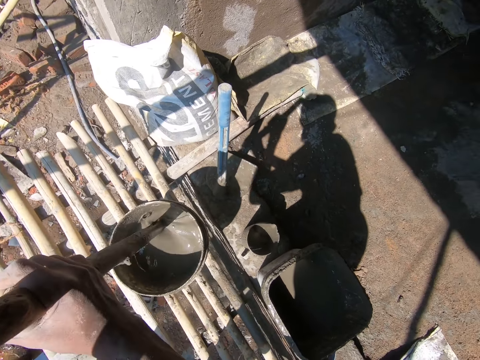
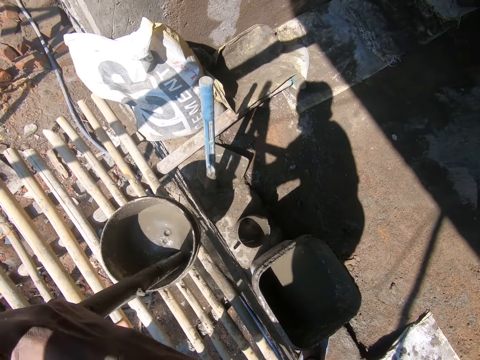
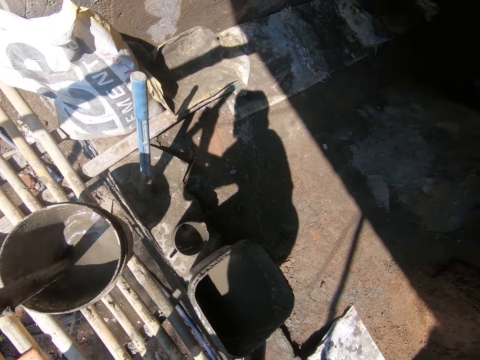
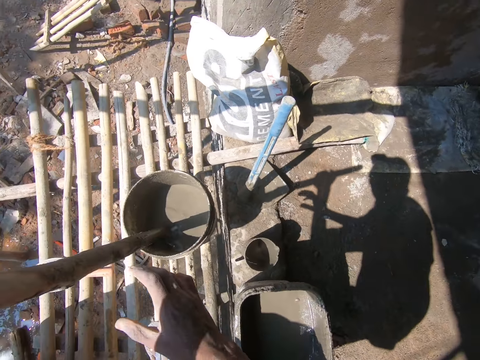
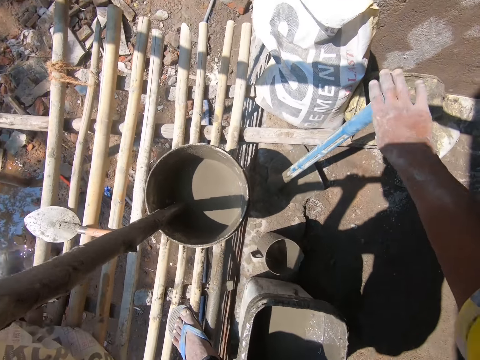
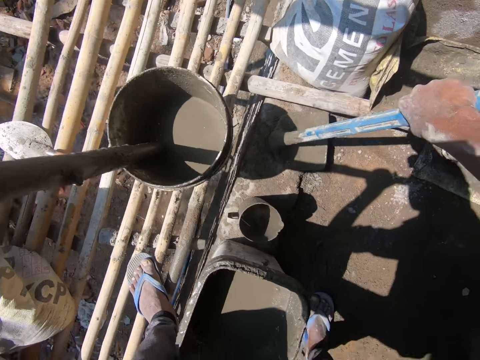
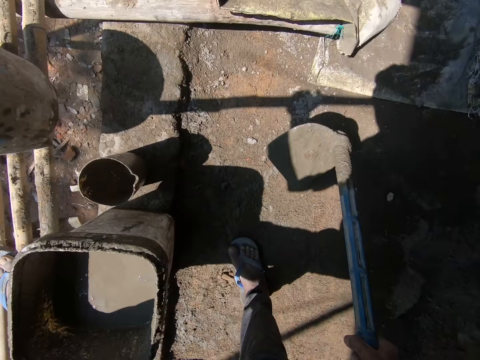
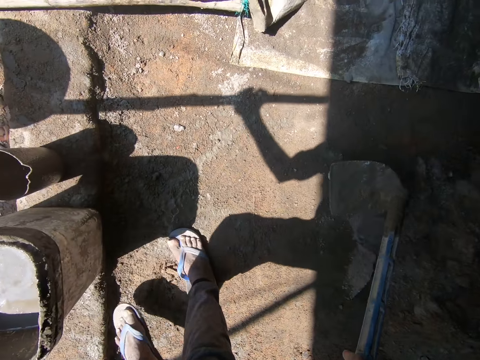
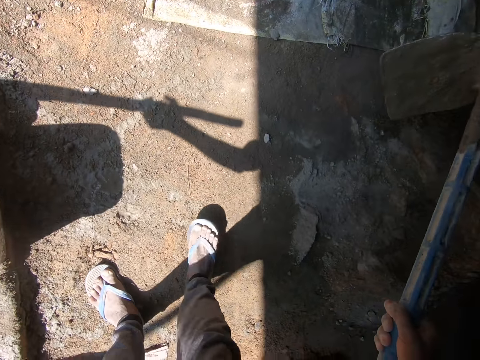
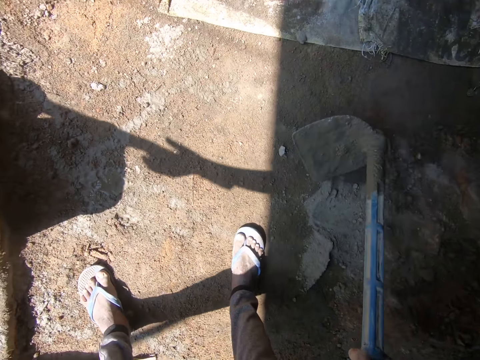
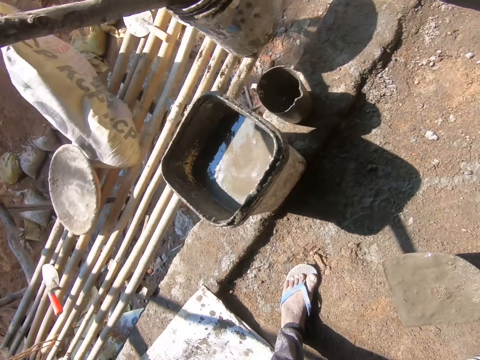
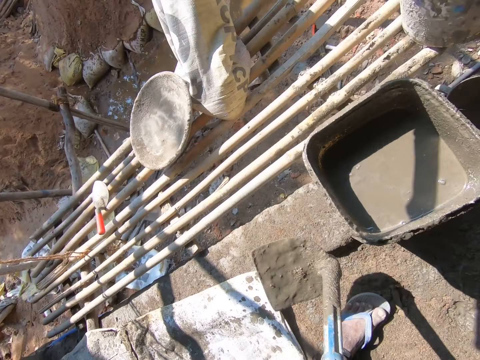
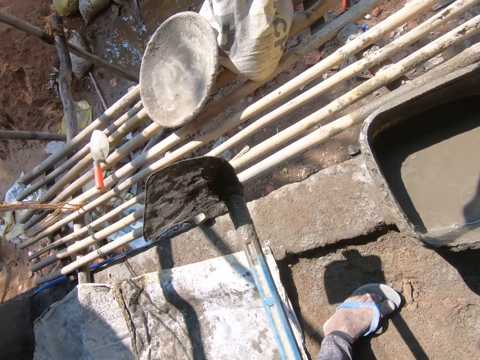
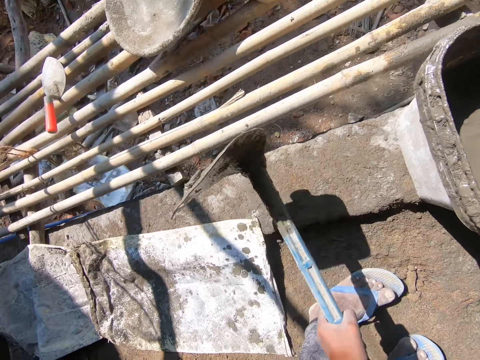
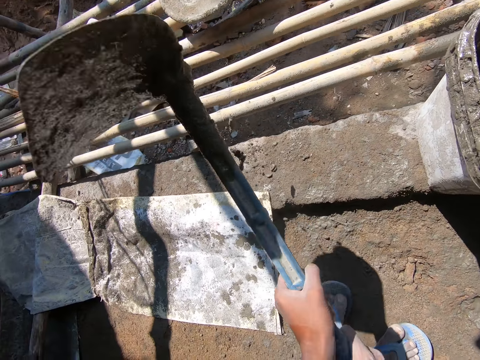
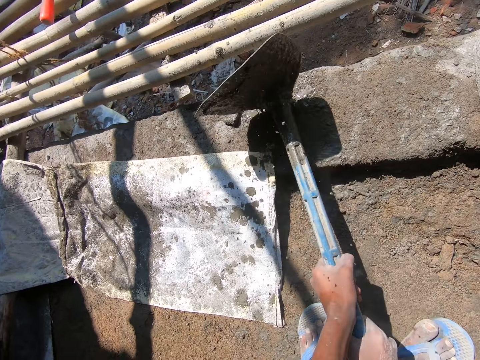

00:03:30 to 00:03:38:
The camera wearer takes a hoe. They move the hoe. They hit the hoe on the ground and remove mud on the hoe.

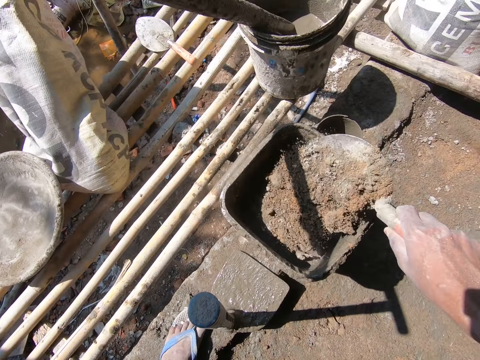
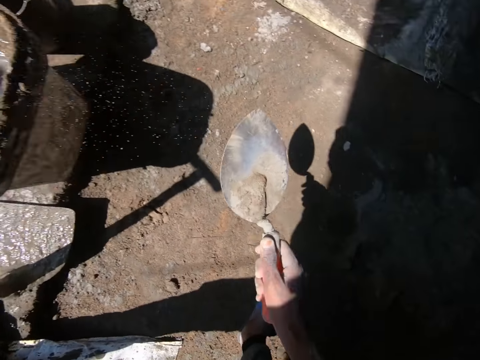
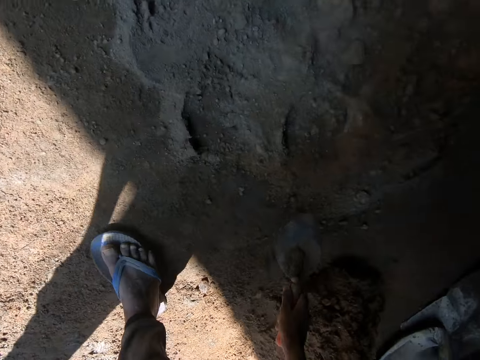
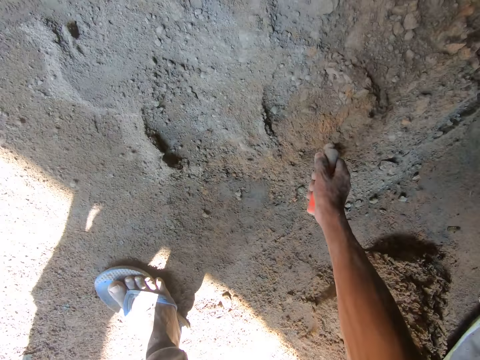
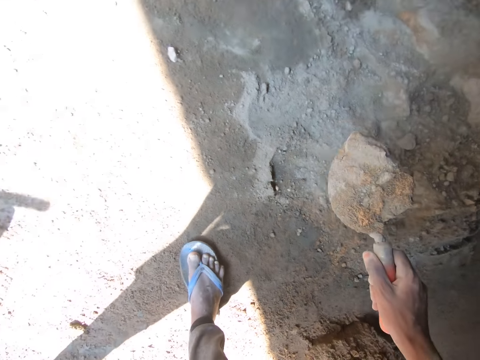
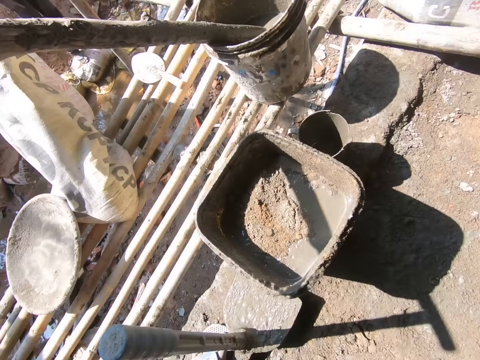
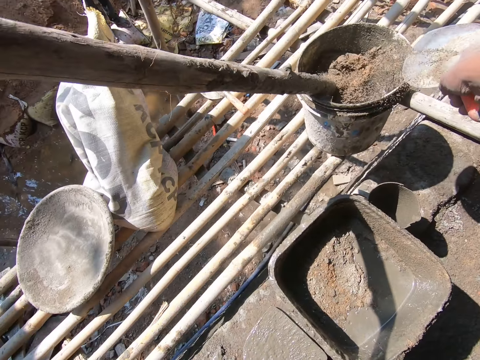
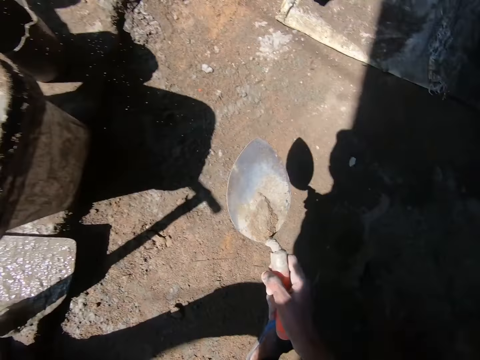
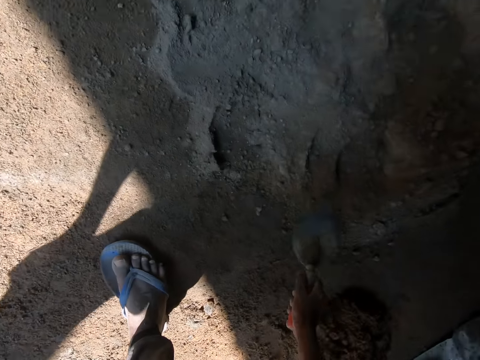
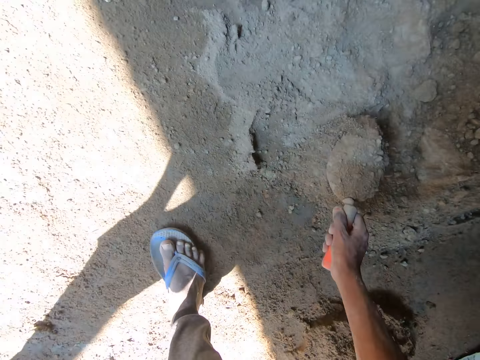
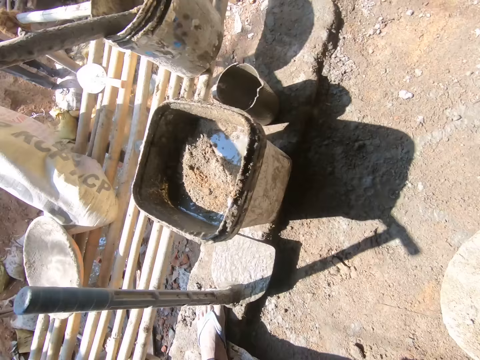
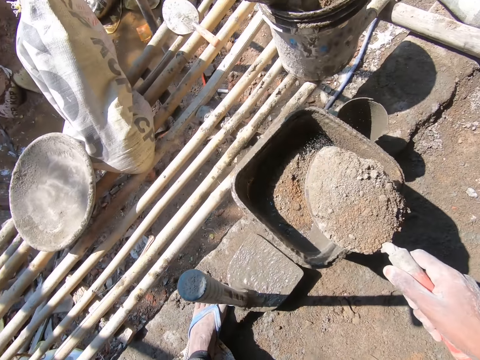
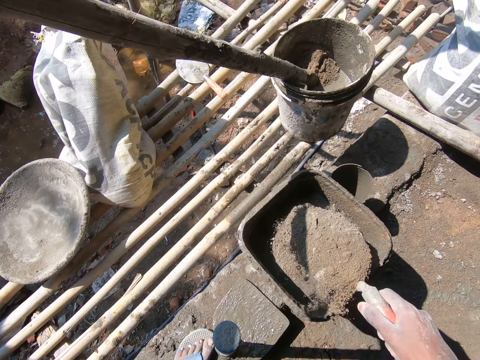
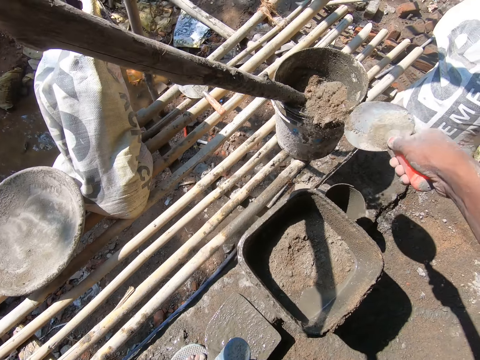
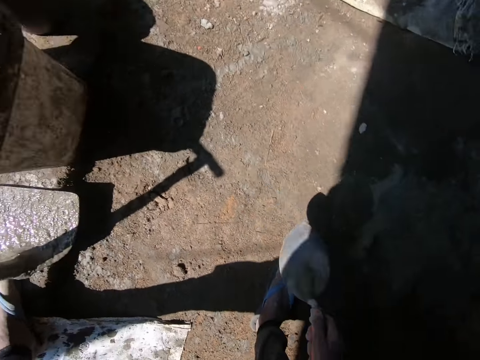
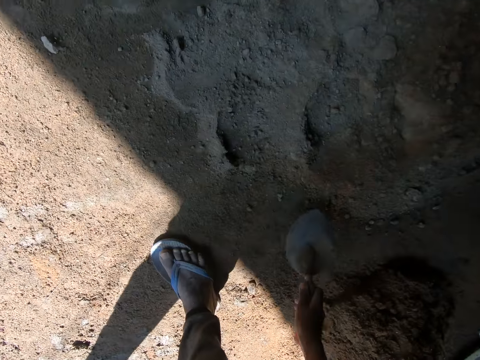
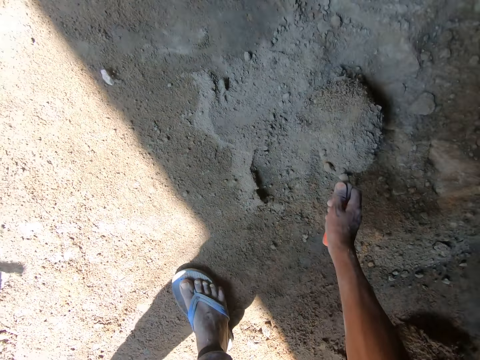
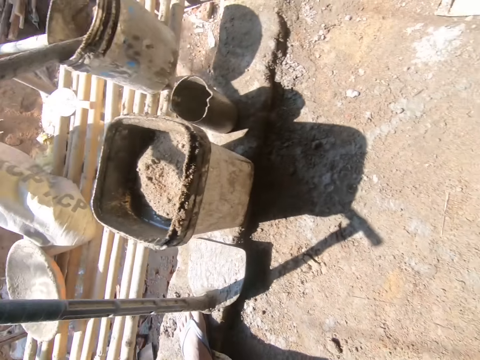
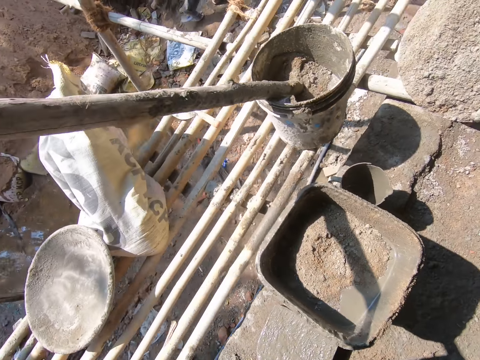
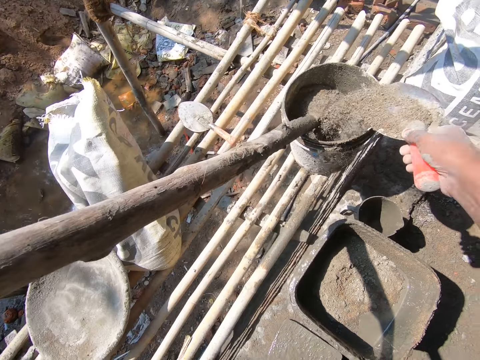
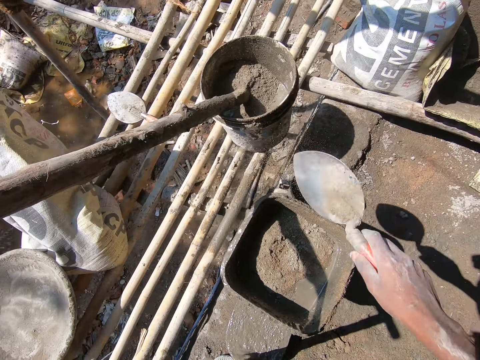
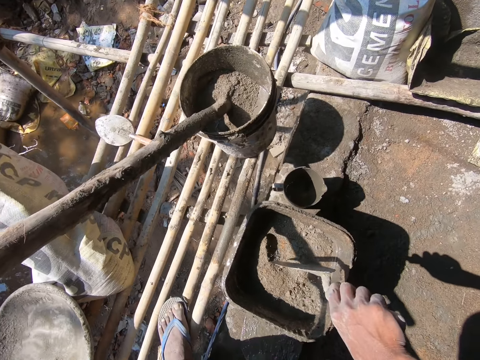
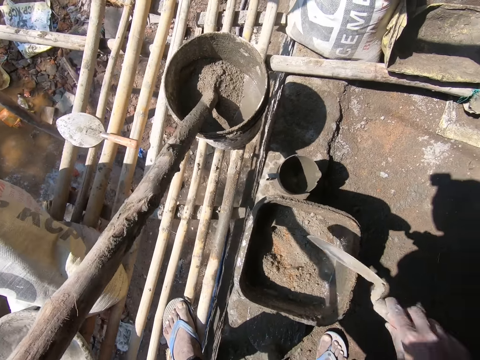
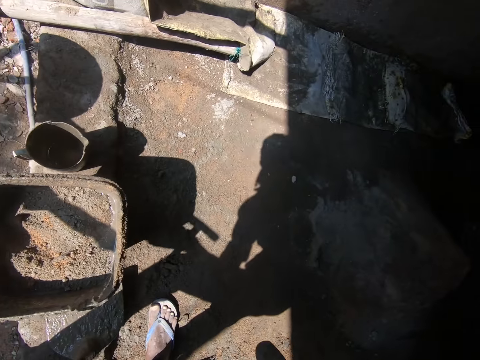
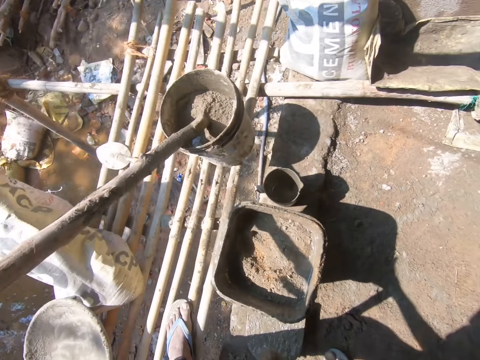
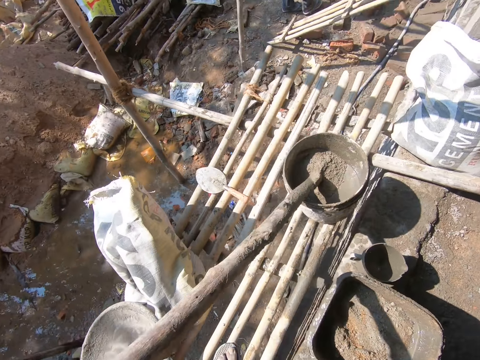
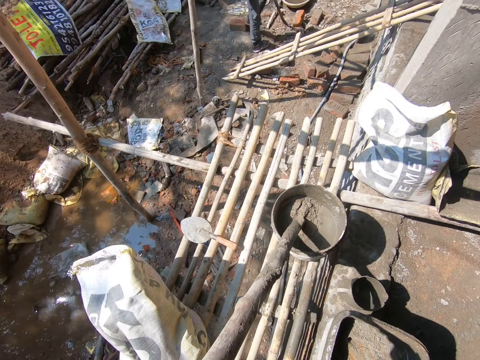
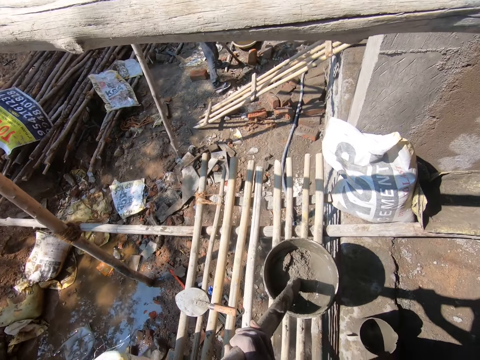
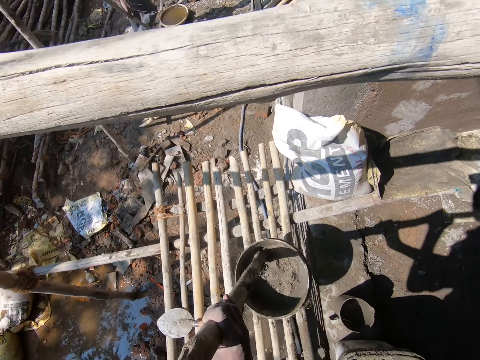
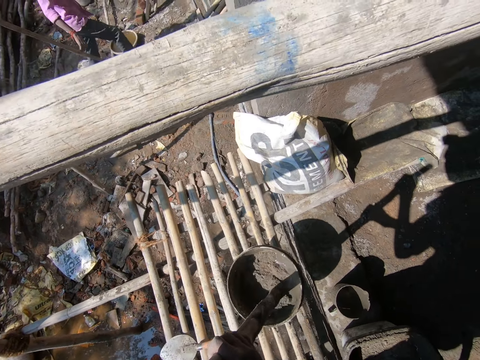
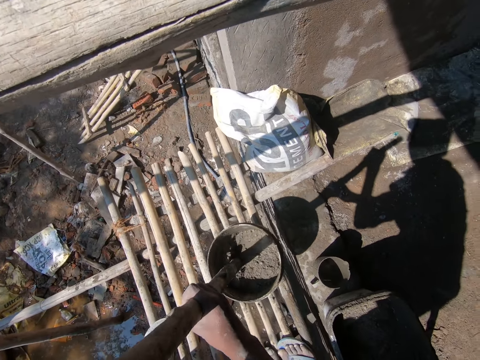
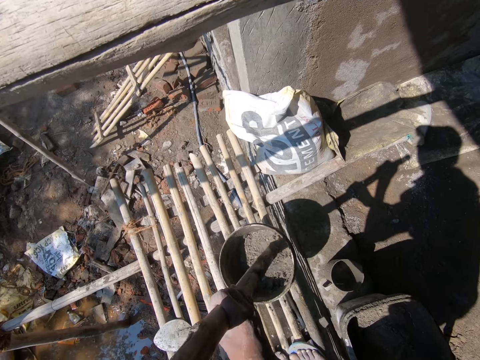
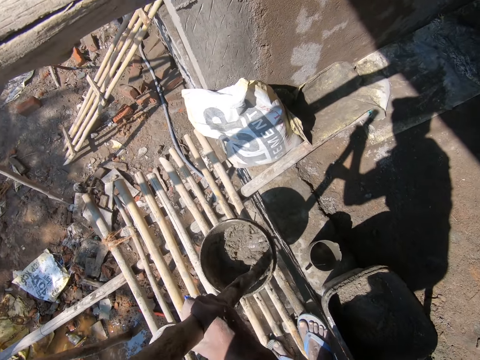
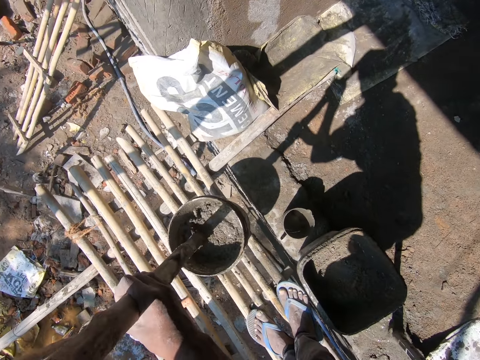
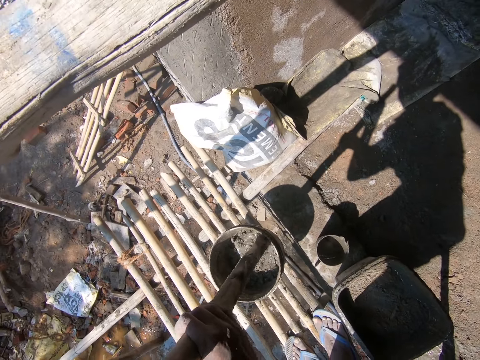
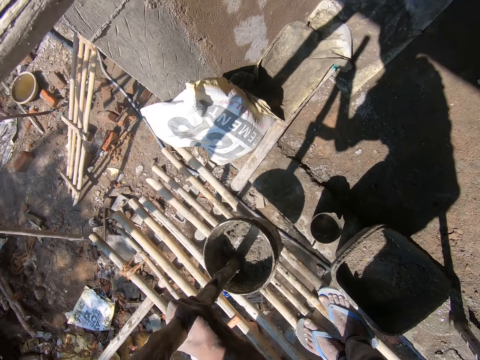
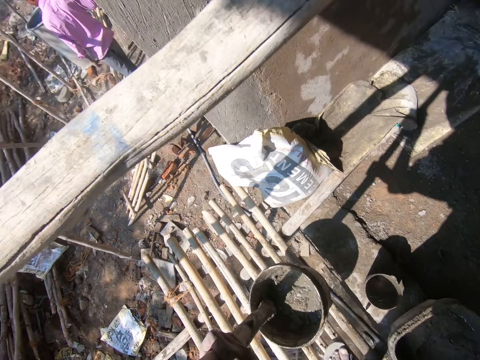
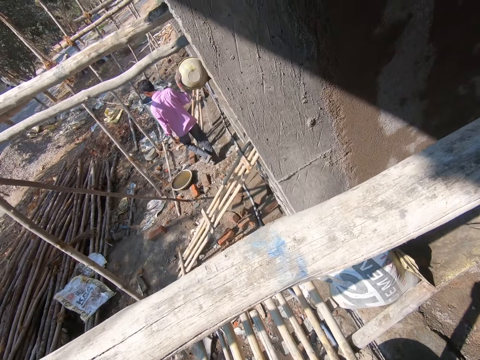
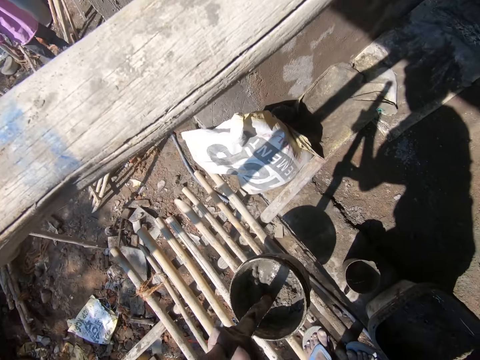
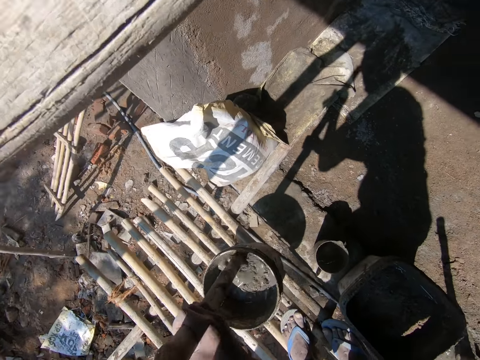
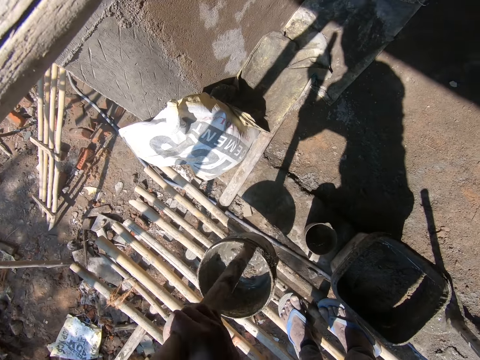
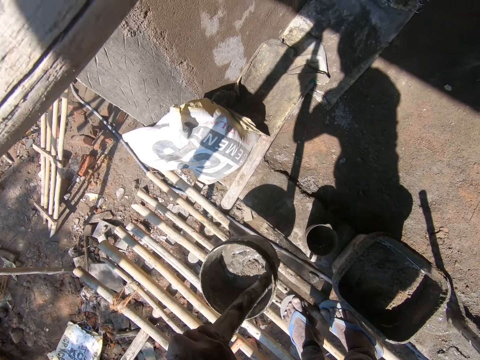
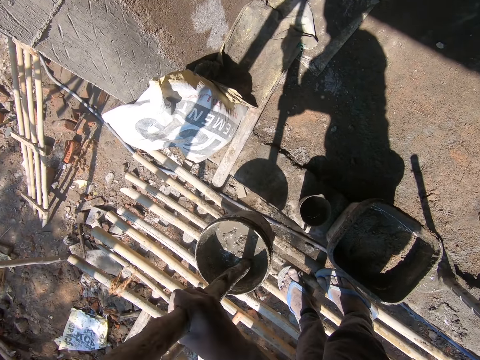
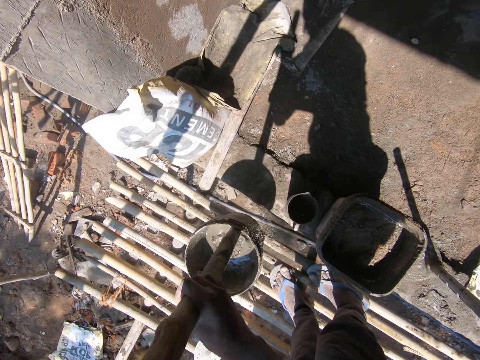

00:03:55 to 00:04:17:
The camera wearer scoops cement with a trowel. They put the cement in a bucket. They scoop the cement with the trowel. They put the cement in the bucket. They scoop the cement with the trowel. They put the cement in the bucket. They spread the cement in the bucket with the trowel. They look around. They stir the cement in the bucket.
